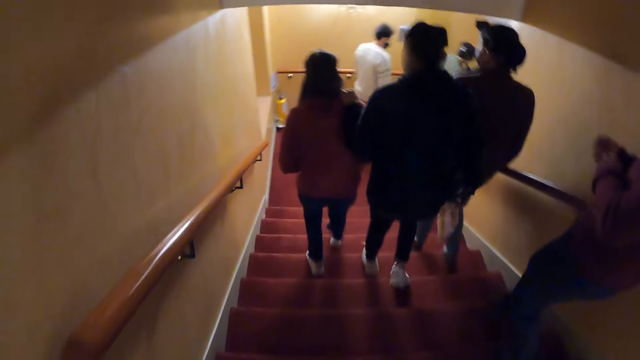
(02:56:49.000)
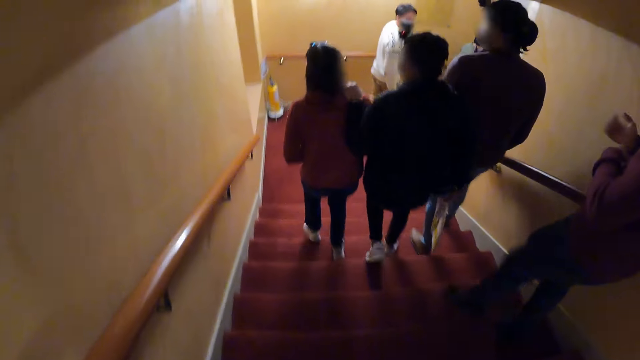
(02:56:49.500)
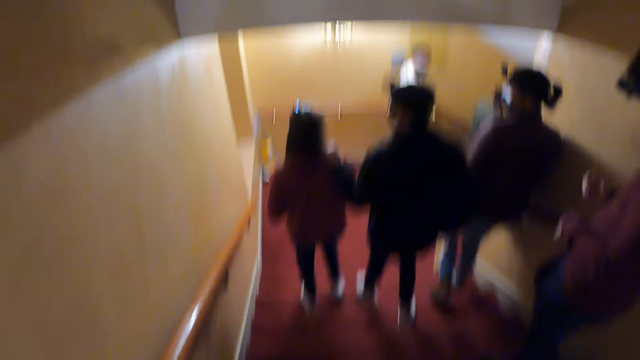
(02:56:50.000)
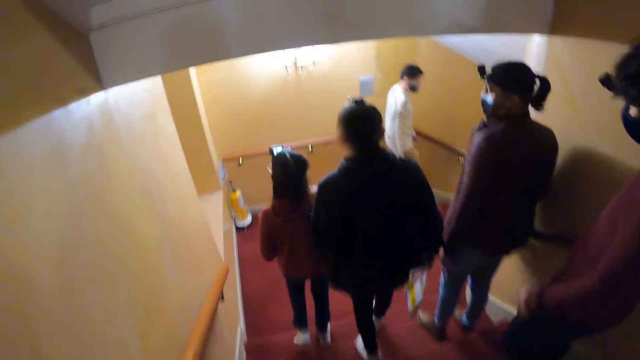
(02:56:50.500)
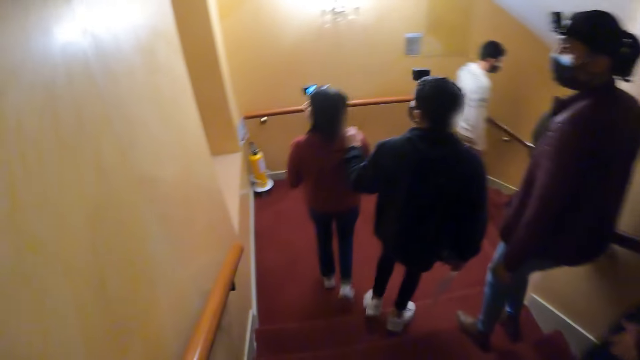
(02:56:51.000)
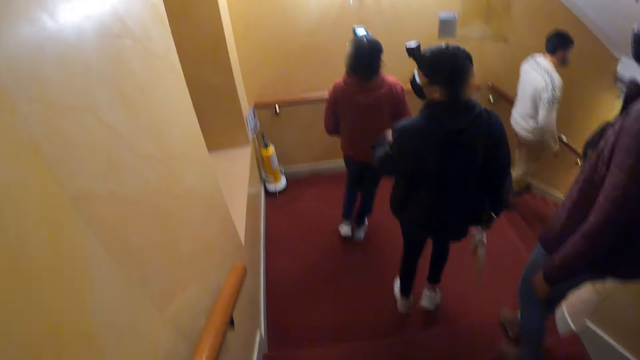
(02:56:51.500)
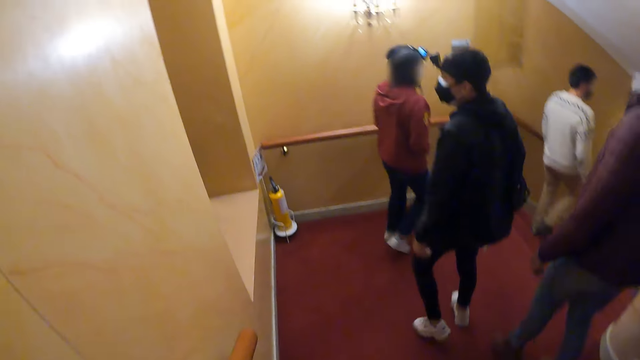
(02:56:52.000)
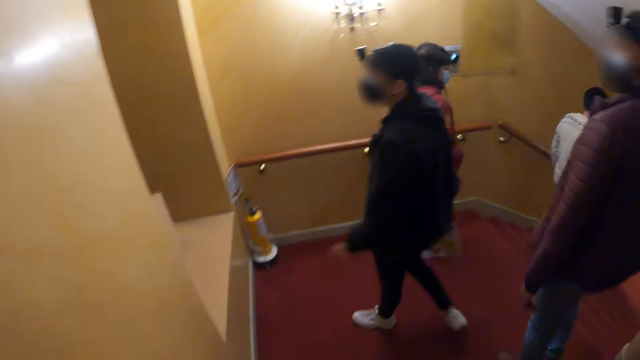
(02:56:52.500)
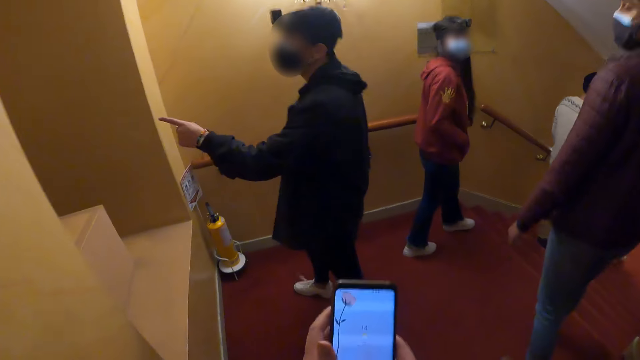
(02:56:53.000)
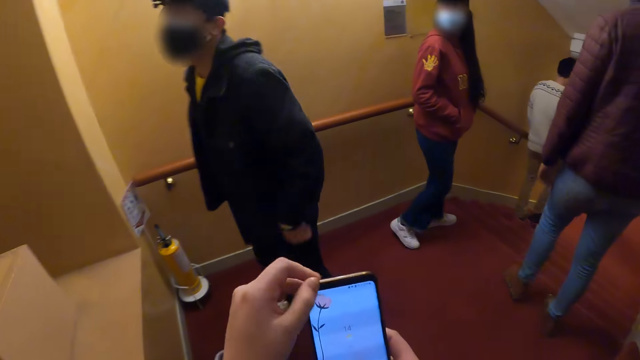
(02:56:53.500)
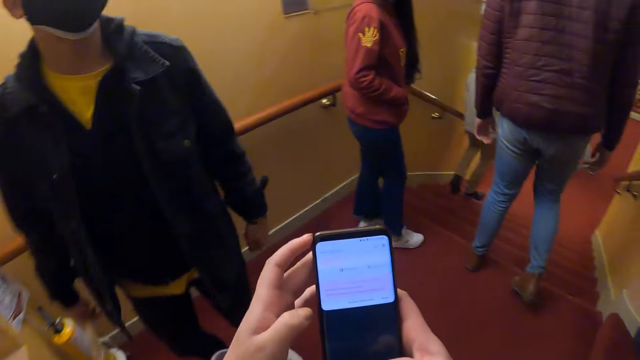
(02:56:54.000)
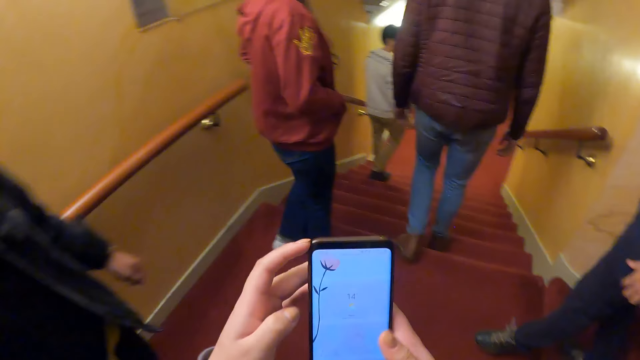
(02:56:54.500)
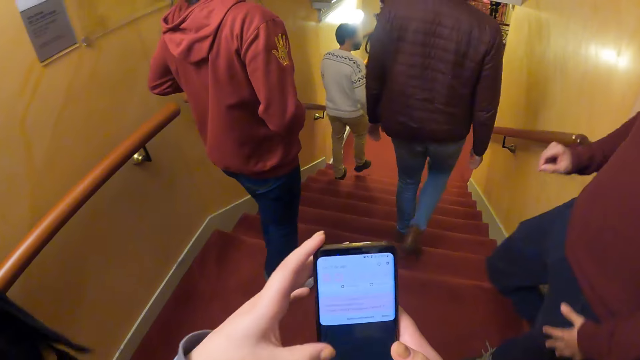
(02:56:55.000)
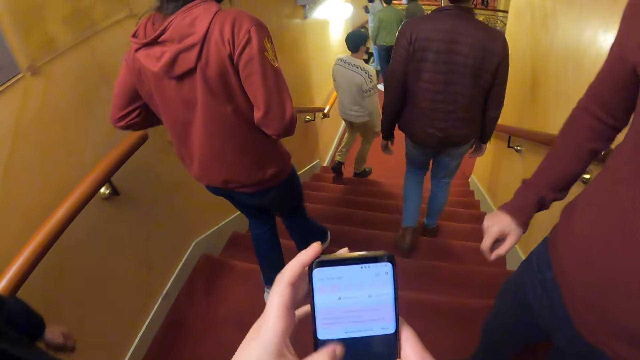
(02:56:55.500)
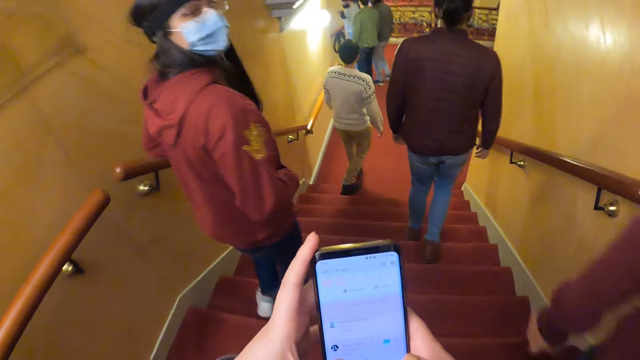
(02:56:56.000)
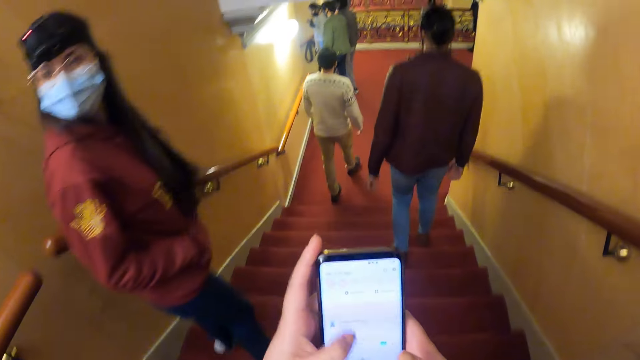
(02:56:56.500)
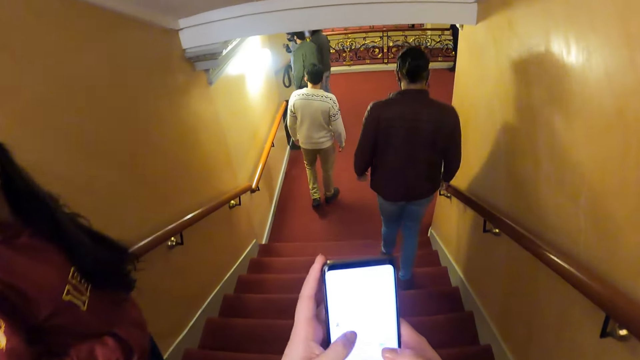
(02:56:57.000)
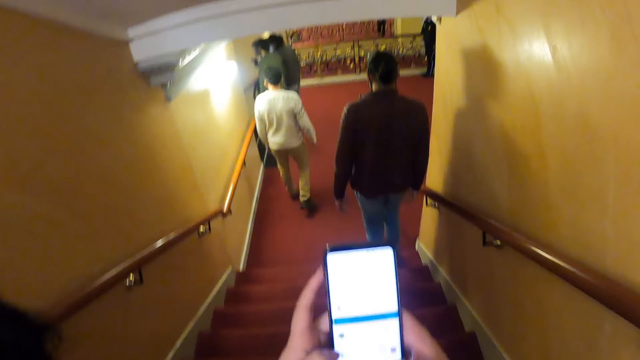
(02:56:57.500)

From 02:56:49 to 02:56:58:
The camera wearer walks down stairs. He uses his phone. He scrolls on the cell phone.

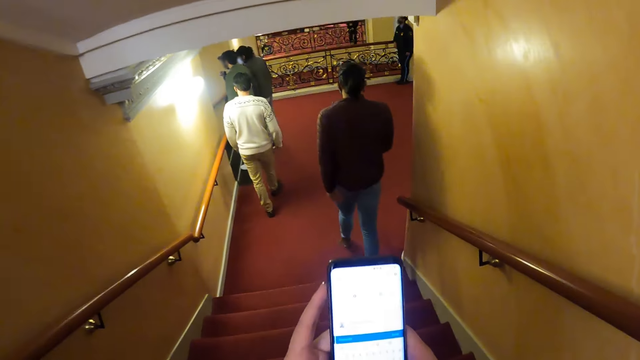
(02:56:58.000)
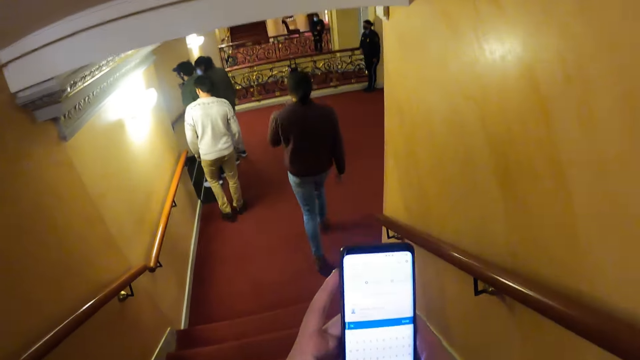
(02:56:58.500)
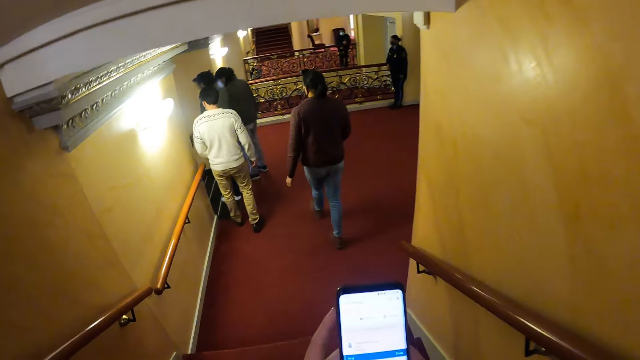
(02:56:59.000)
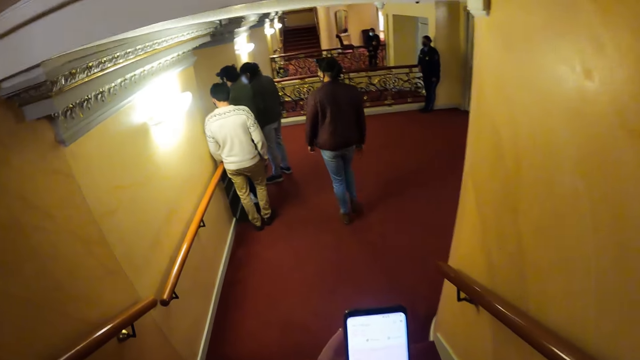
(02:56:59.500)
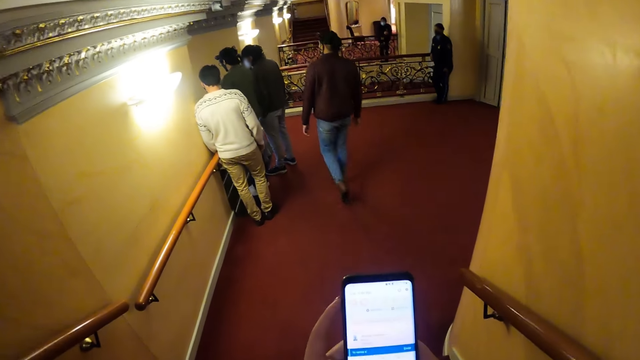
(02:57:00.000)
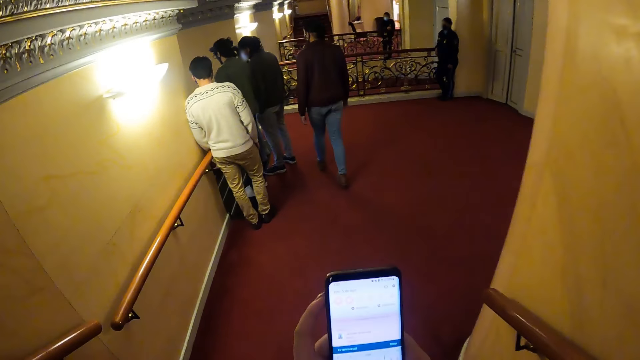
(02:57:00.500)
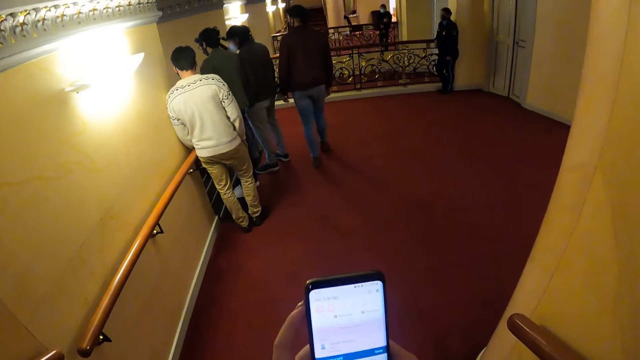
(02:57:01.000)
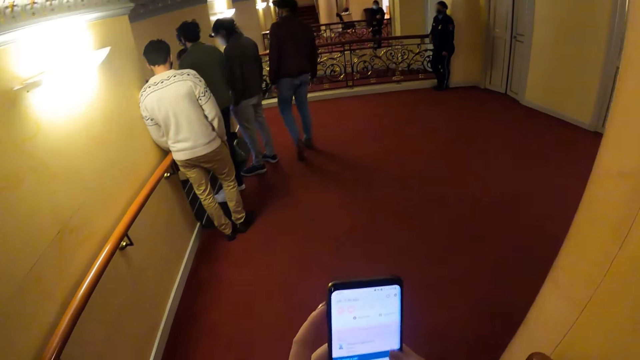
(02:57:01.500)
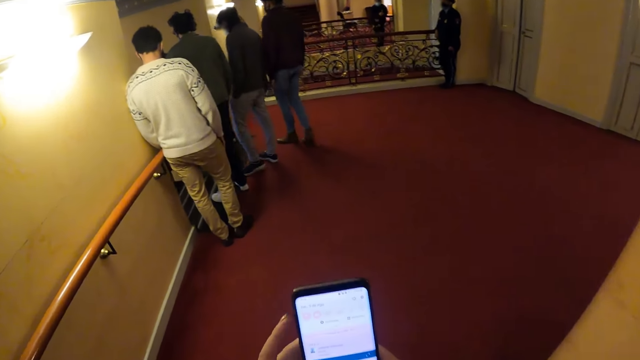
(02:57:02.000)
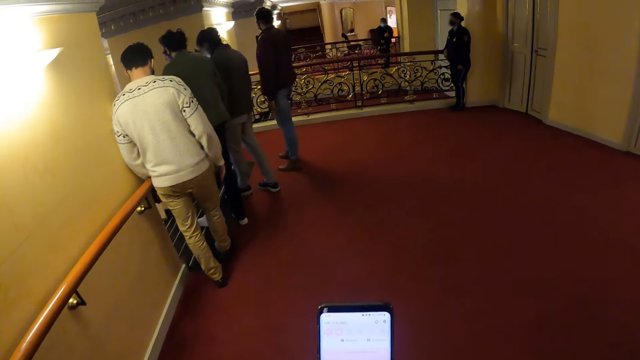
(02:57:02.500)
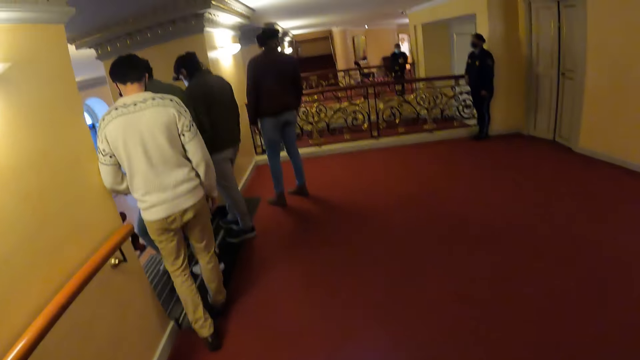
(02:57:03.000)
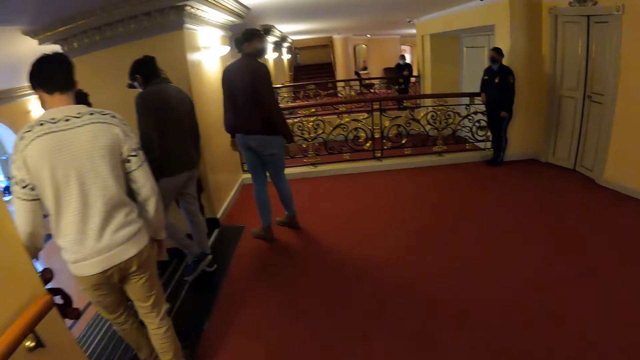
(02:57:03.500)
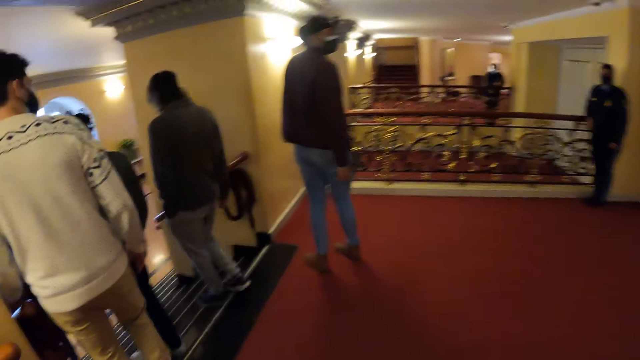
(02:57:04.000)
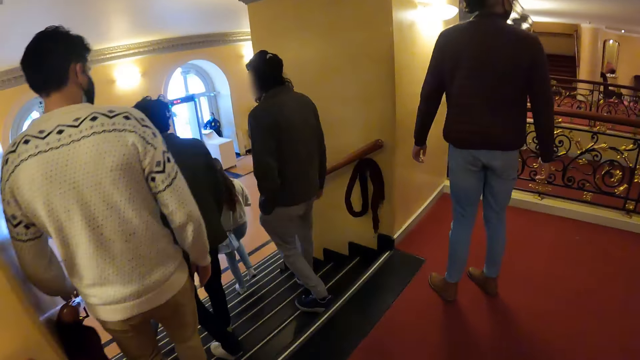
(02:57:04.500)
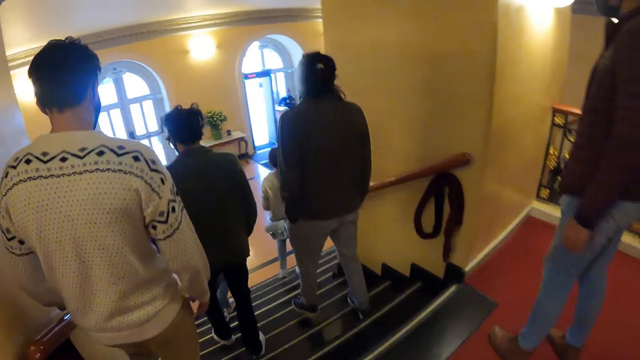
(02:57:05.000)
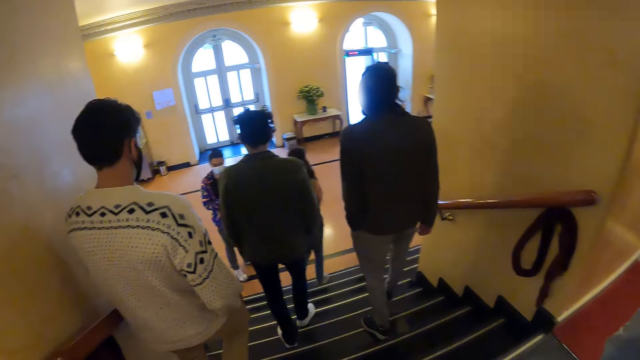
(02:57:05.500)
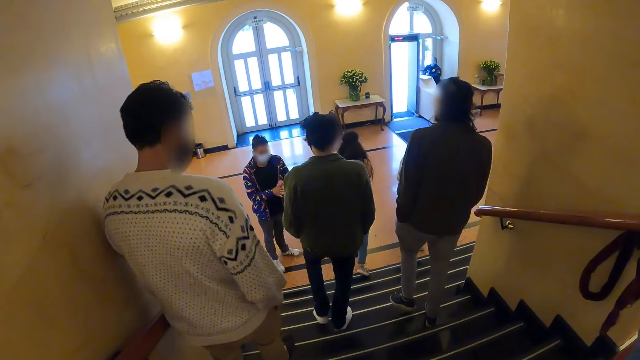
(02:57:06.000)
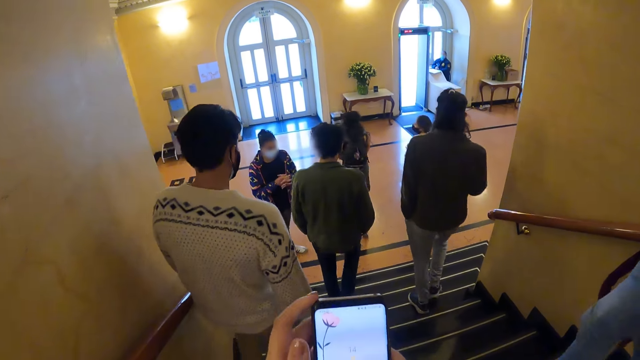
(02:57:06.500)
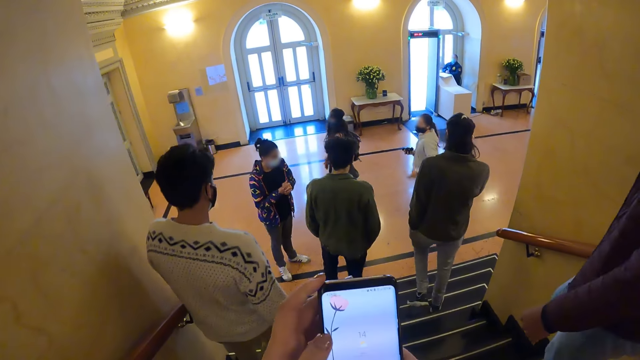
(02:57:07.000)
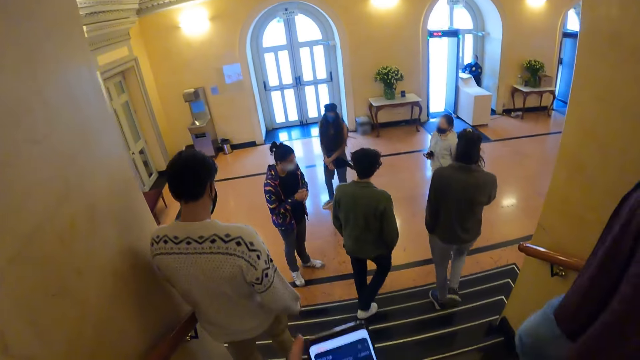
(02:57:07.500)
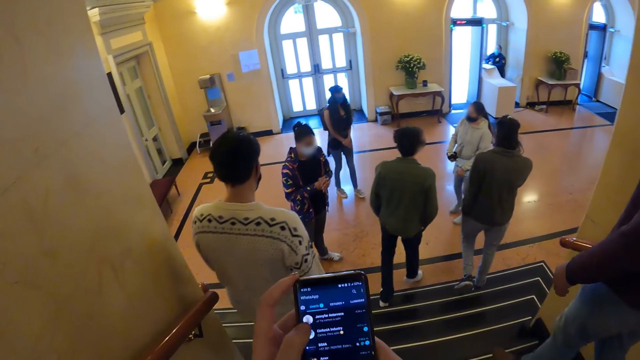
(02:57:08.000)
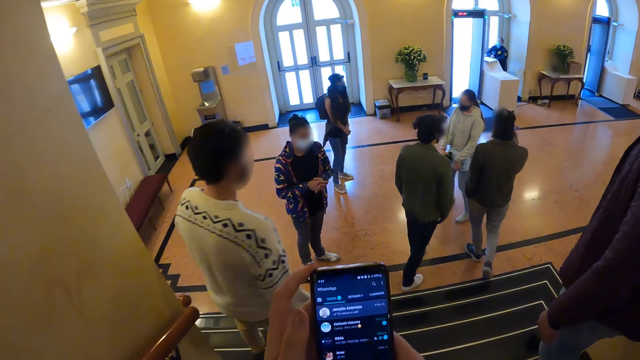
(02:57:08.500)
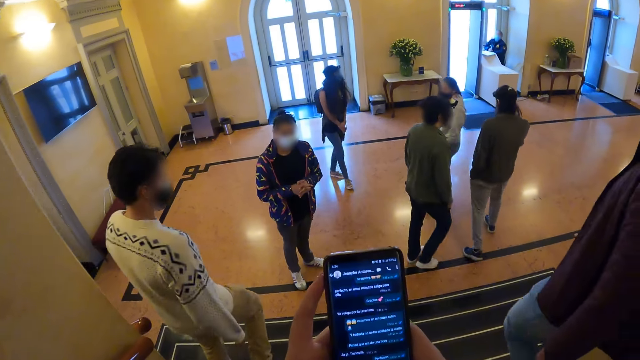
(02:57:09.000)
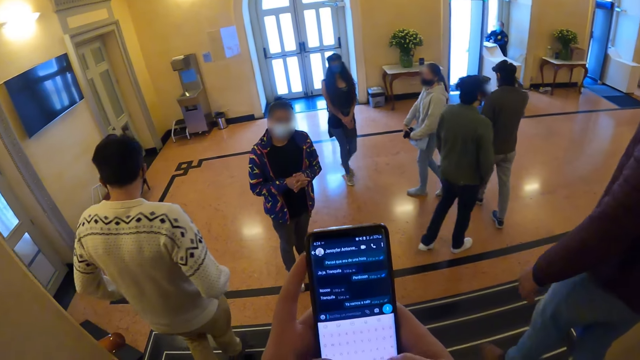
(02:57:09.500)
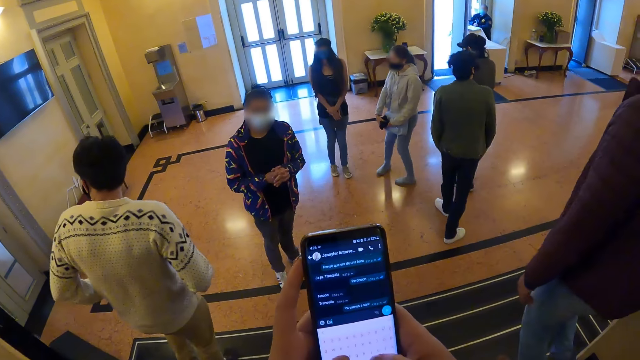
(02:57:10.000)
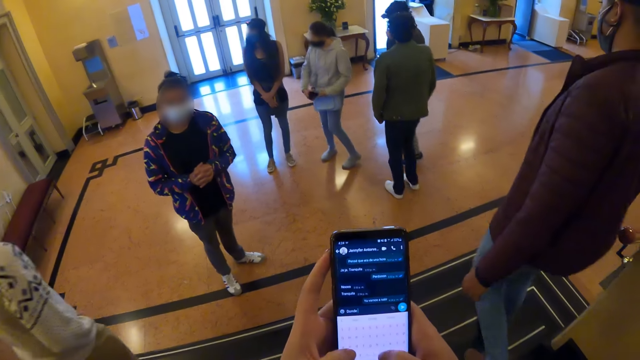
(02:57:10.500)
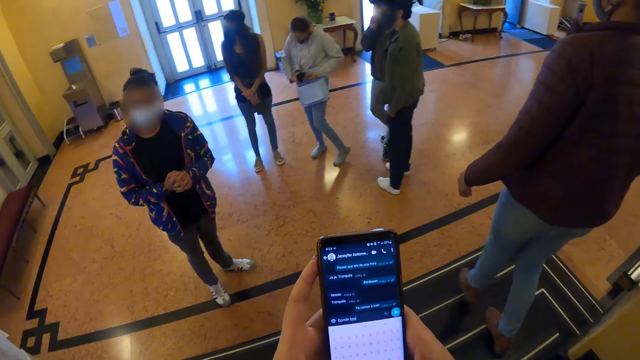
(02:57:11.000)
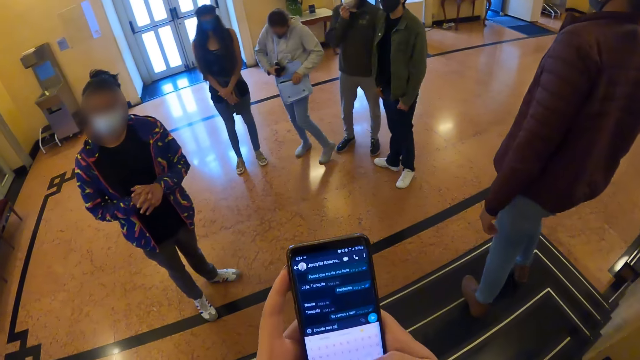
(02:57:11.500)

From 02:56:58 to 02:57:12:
The camera wearer walks down stairs. He uses his phone.
